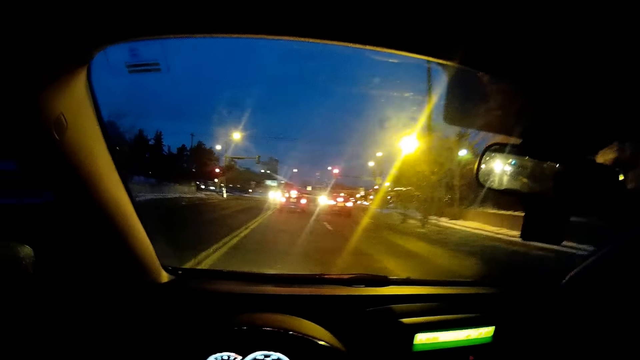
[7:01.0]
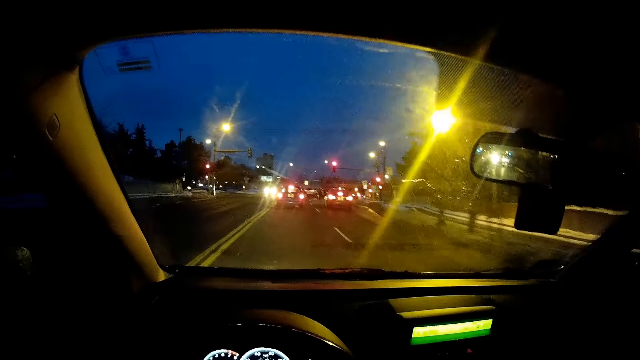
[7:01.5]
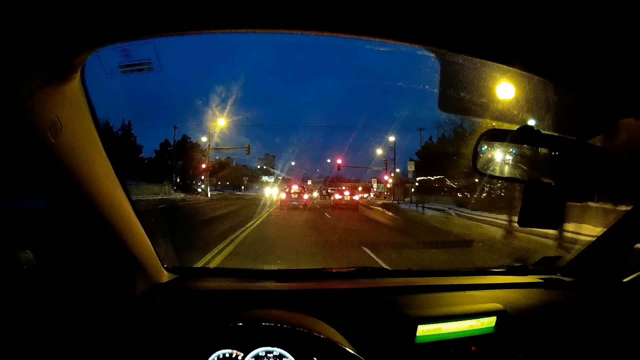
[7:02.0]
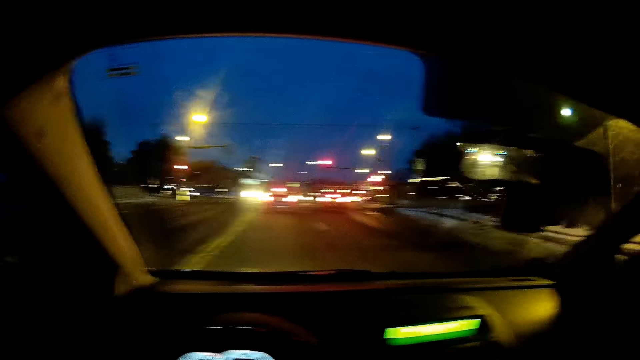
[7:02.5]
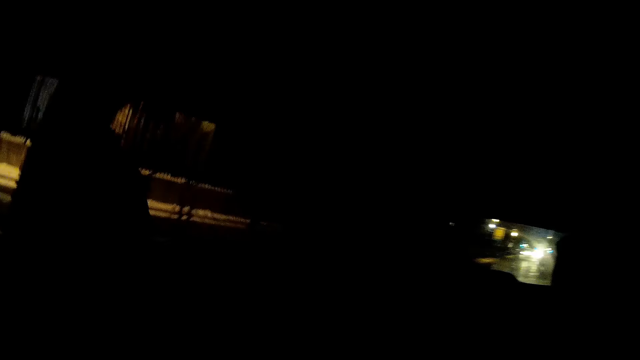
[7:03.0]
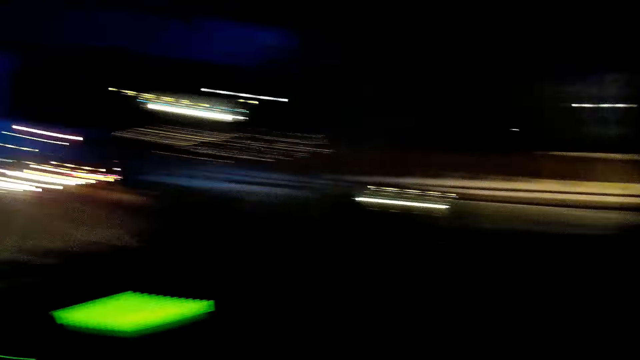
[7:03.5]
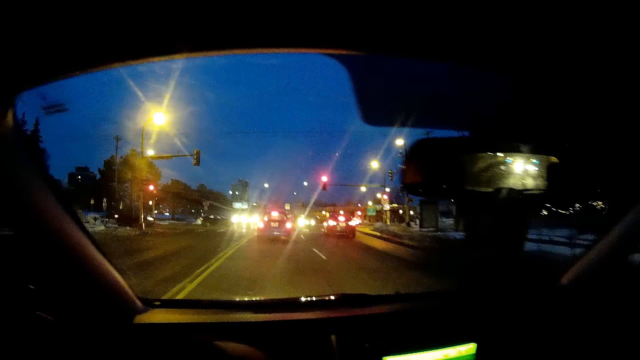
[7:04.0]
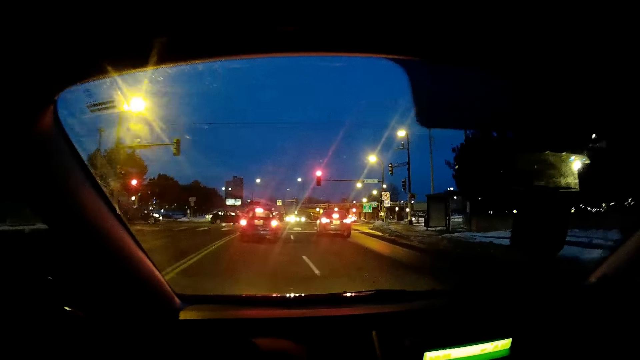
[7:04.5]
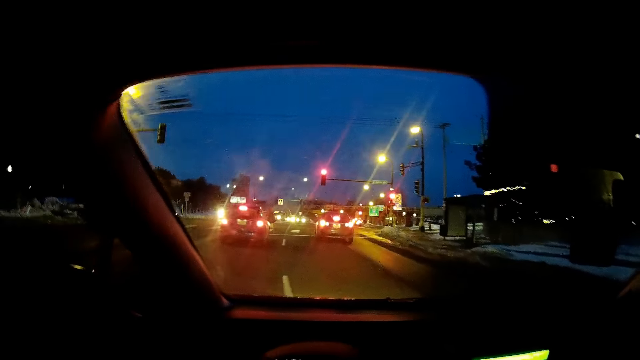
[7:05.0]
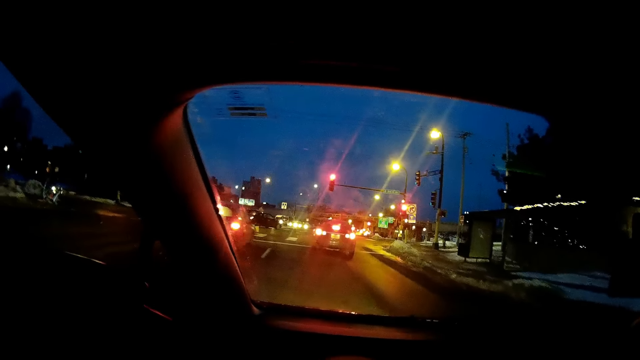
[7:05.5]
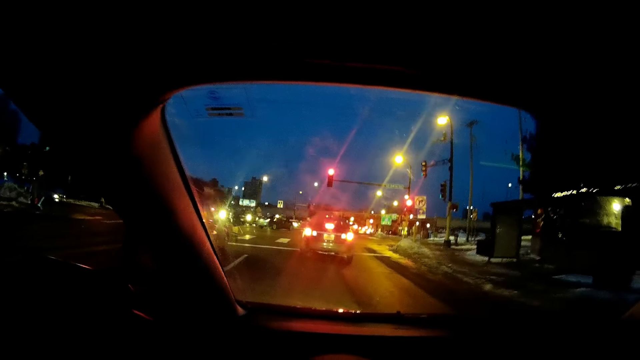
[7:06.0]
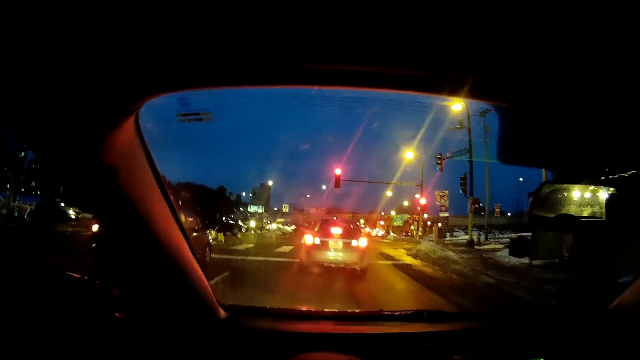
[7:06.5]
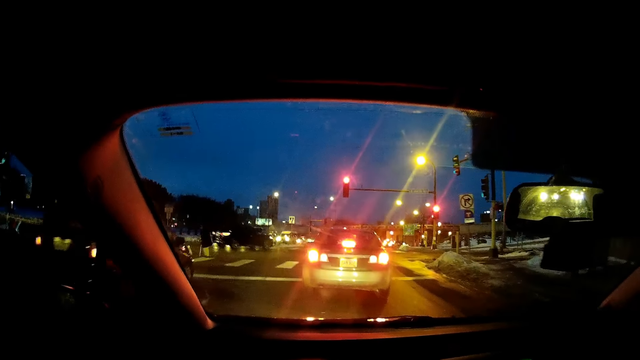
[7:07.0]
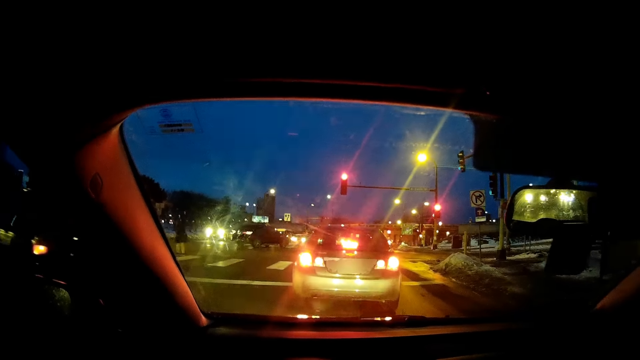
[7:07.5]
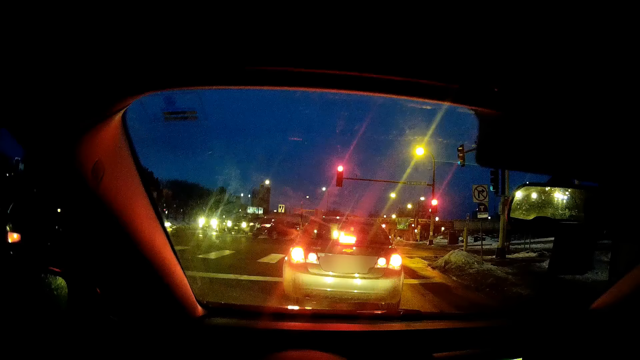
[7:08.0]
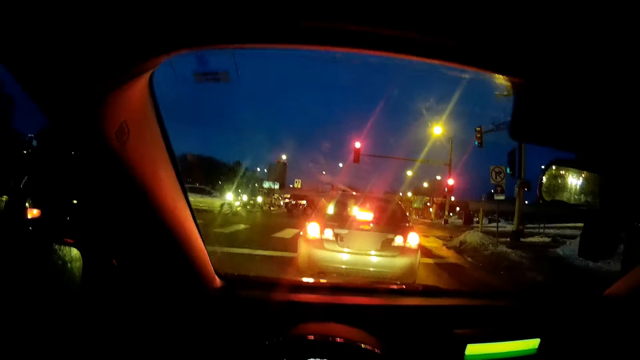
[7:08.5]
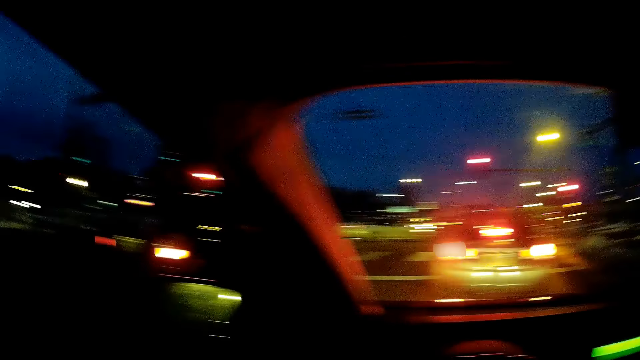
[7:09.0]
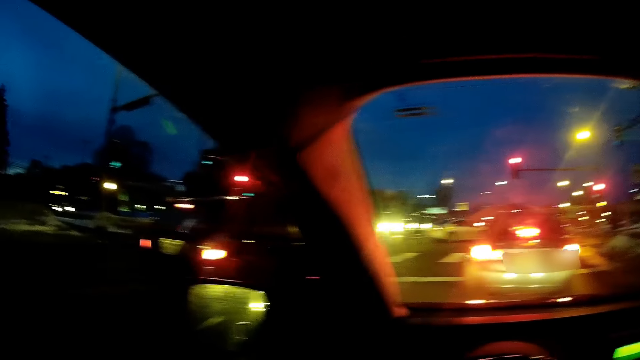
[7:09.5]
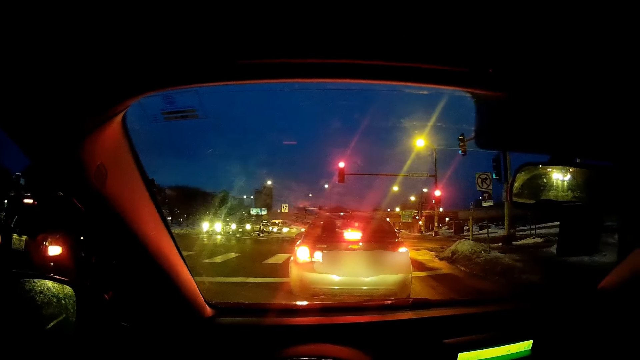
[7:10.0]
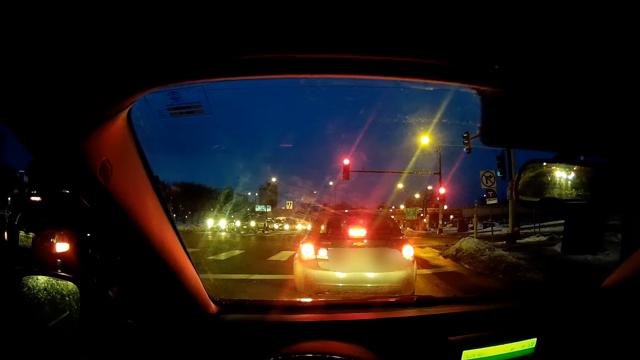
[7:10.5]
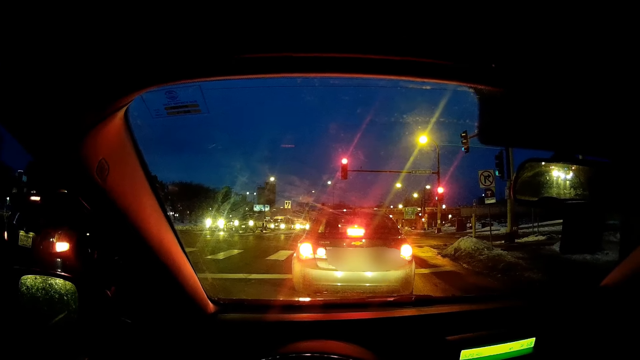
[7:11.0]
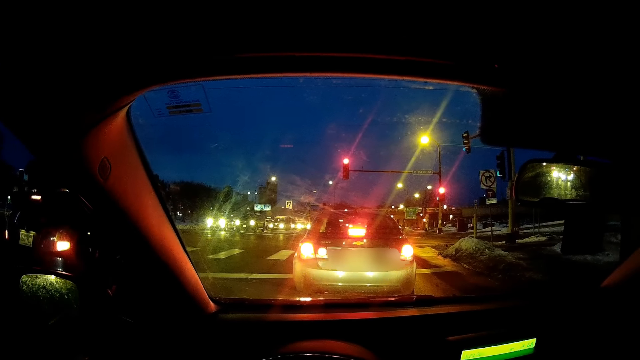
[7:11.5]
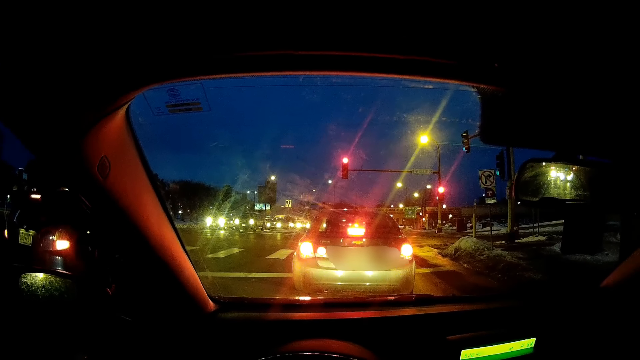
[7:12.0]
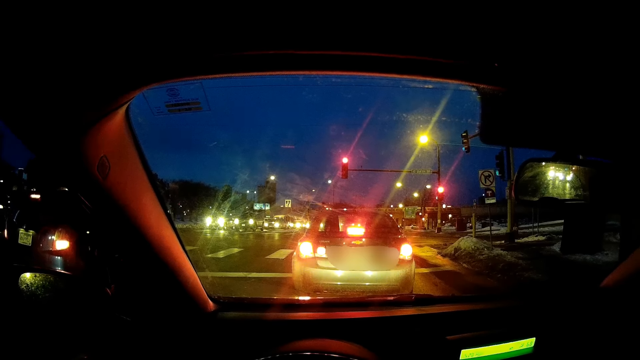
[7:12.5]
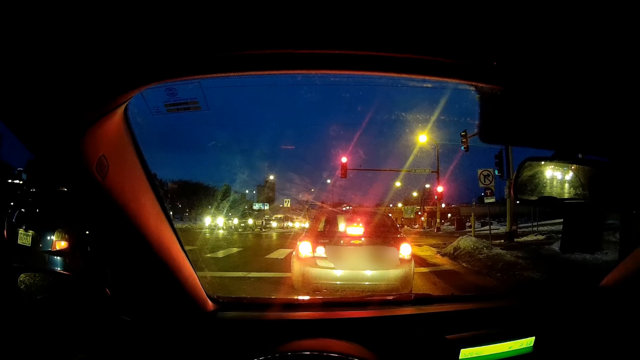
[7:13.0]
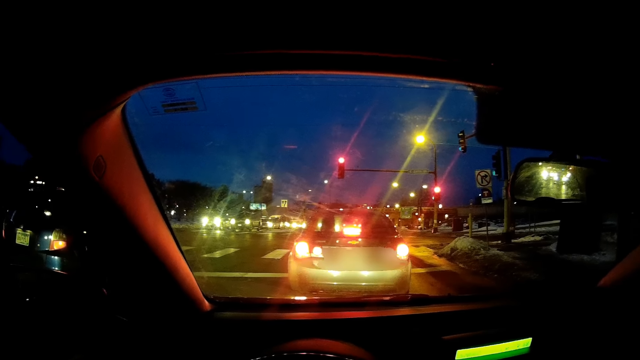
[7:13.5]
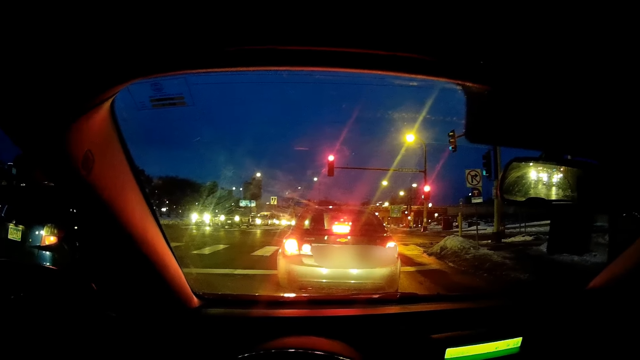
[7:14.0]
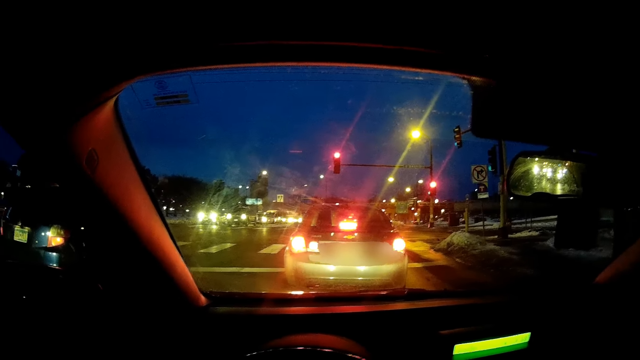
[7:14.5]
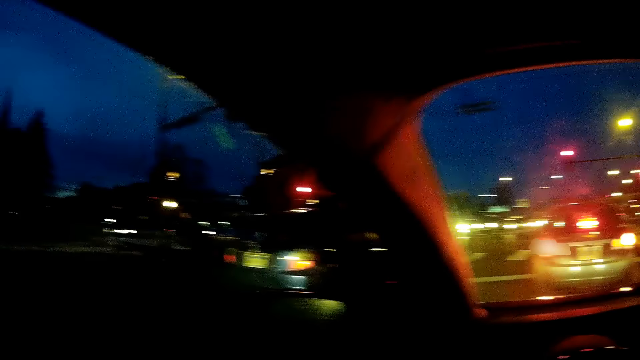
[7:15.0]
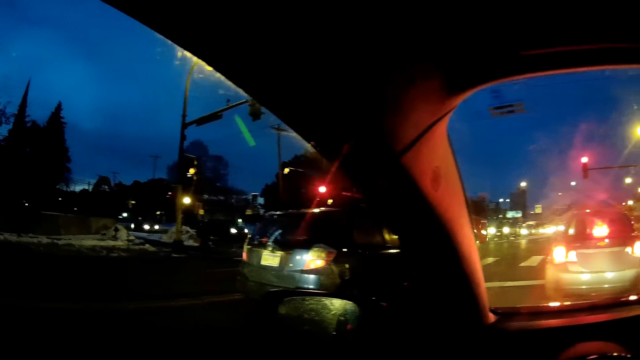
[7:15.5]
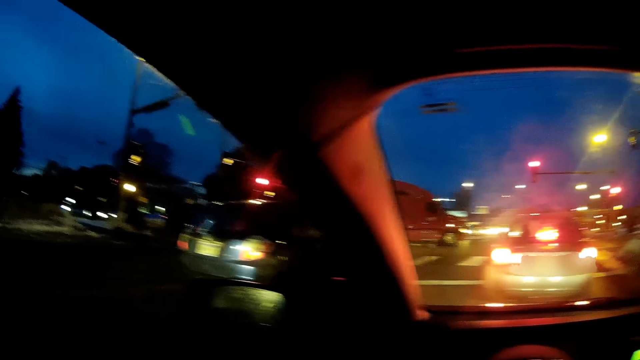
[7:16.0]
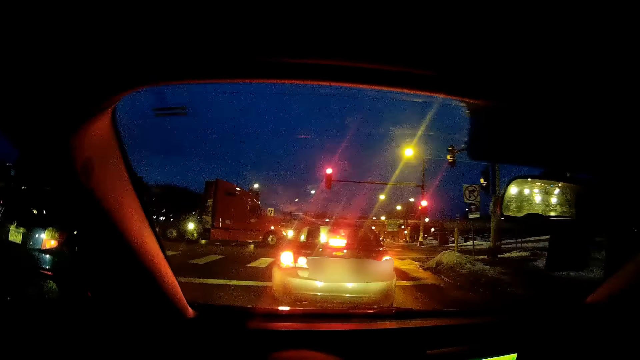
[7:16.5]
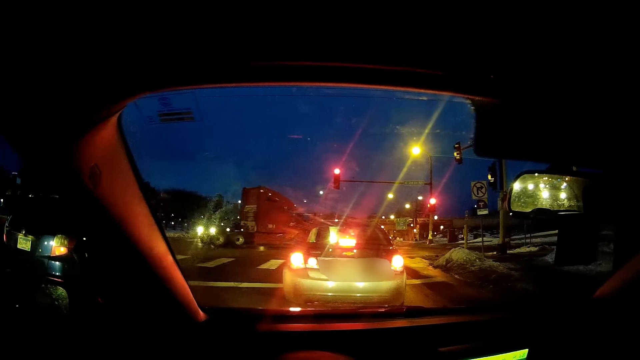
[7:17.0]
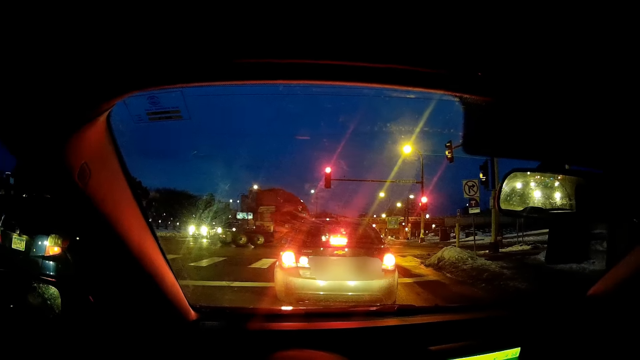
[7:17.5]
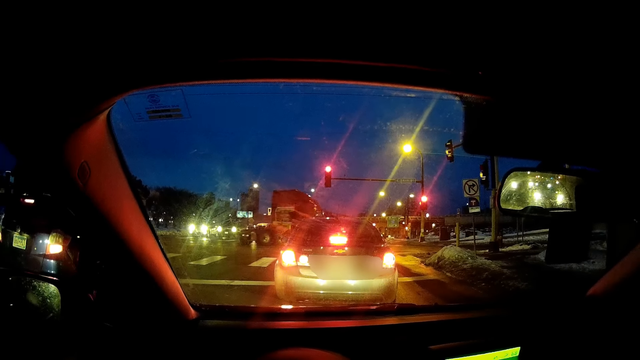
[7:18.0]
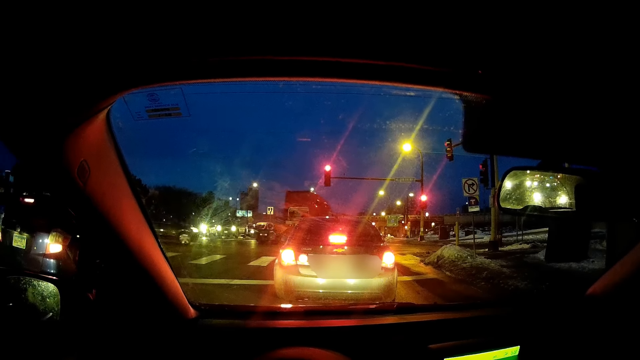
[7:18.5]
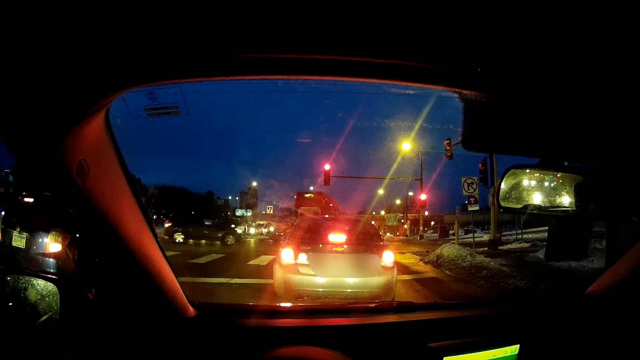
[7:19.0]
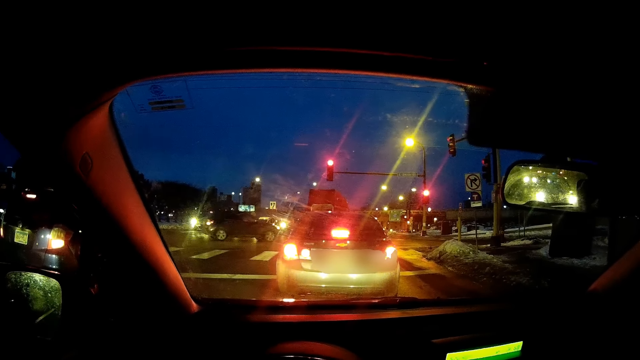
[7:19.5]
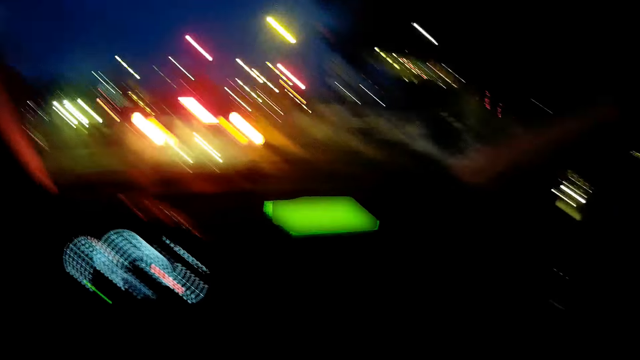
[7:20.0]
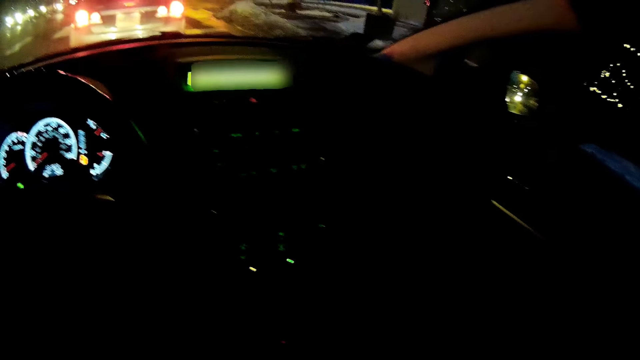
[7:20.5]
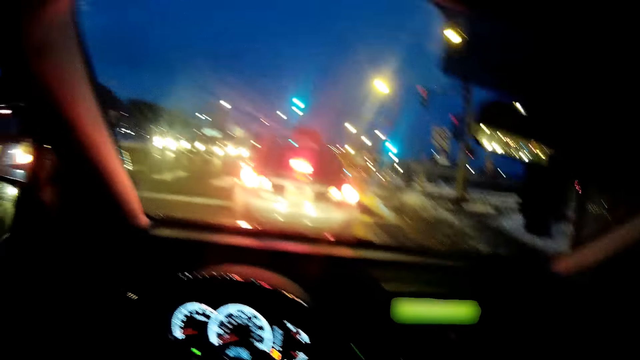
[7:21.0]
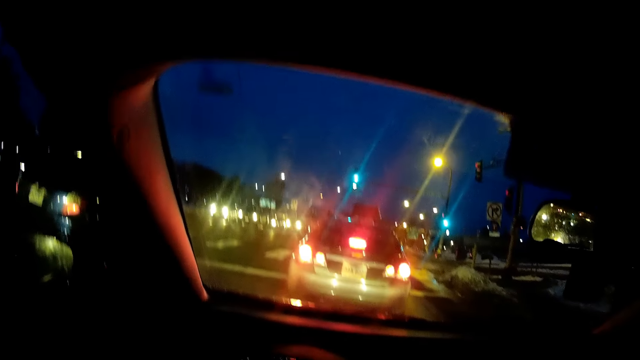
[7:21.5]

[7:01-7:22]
The camera wearer looks around the road. They stop the car. They look around the road. They look around.
